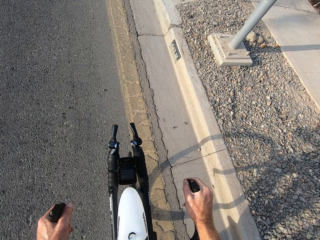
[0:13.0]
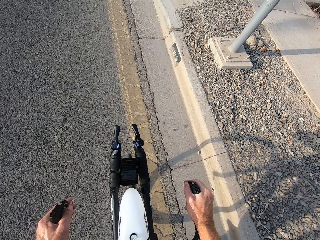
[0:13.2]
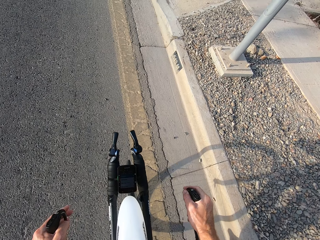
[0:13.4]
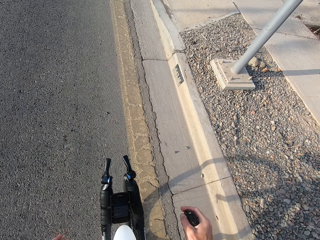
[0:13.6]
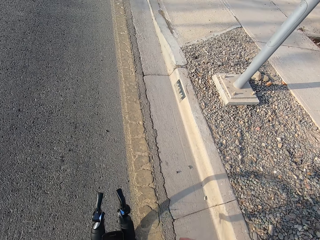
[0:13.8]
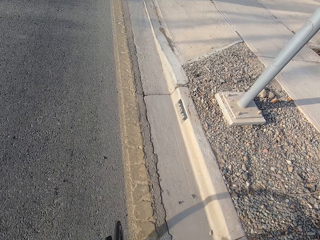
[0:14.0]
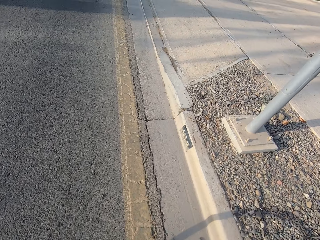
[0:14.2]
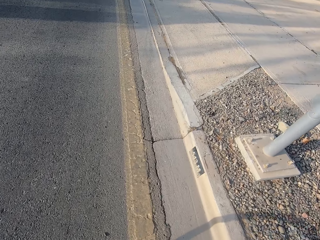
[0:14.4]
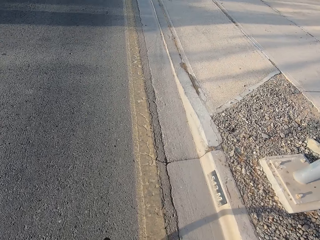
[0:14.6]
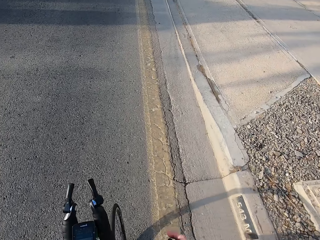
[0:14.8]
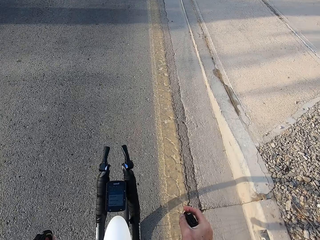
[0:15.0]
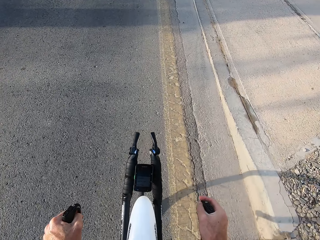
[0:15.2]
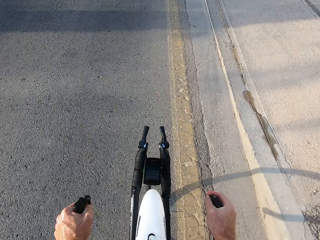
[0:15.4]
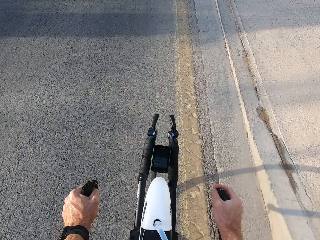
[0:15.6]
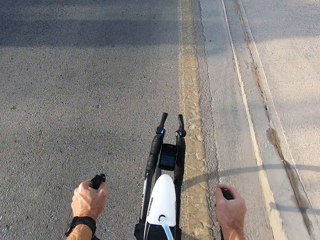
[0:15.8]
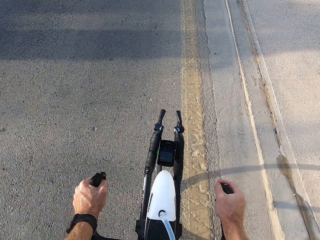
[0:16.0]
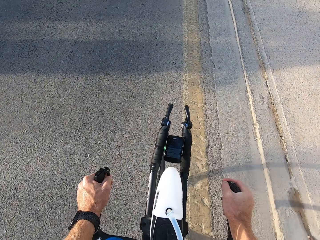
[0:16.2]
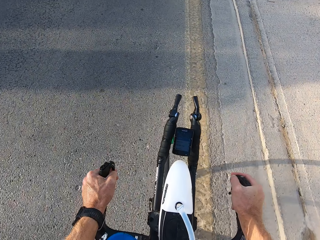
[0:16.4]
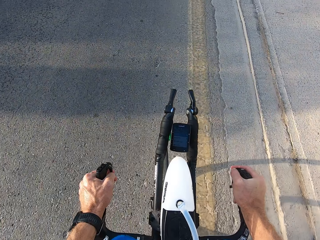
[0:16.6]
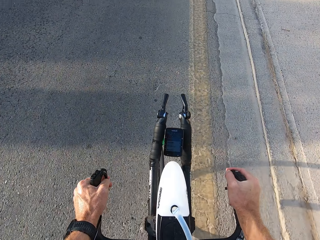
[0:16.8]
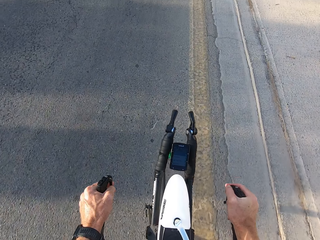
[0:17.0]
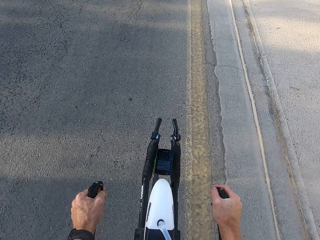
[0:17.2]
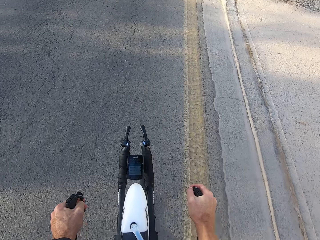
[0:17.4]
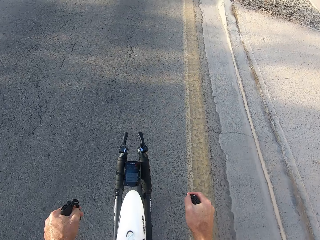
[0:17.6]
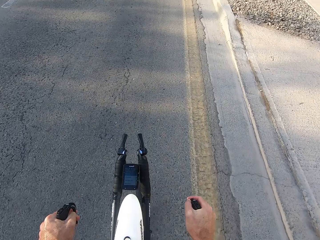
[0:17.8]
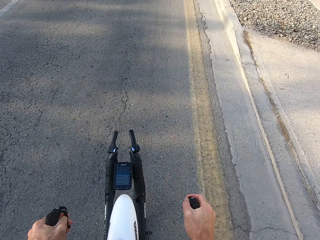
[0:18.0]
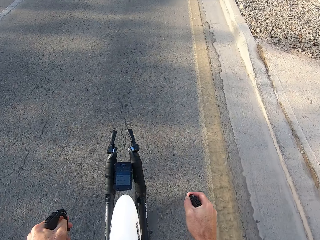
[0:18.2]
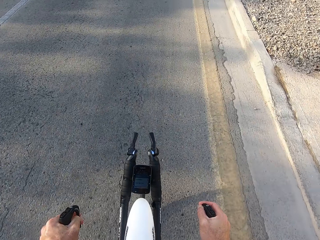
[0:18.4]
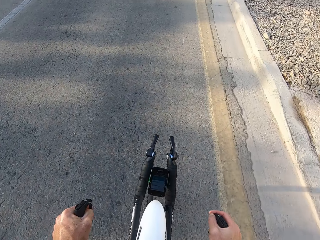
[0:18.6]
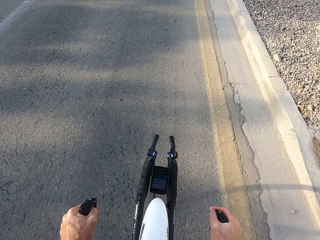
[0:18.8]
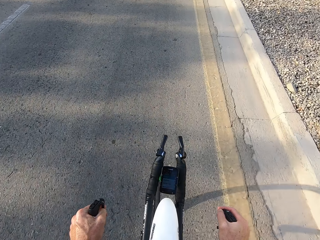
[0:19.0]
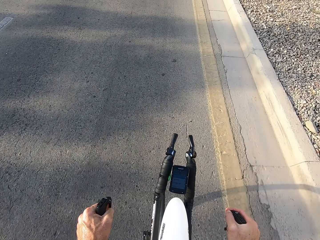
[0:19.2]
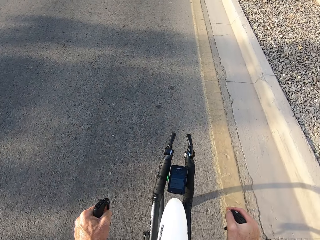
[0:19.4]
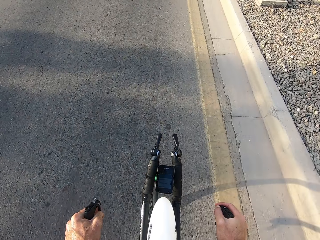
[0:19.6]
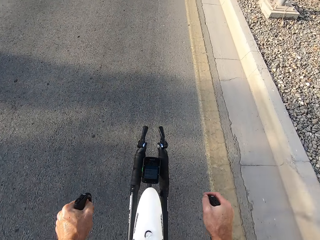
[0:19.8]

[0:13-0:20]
The camera wearer rides the bicycle along the road.

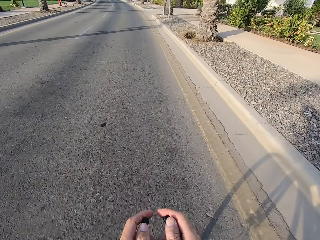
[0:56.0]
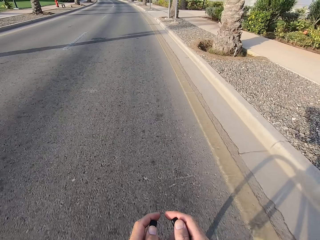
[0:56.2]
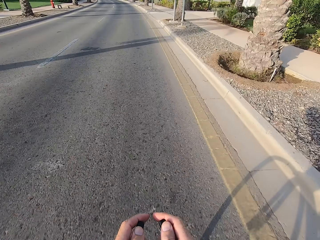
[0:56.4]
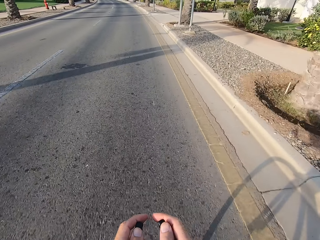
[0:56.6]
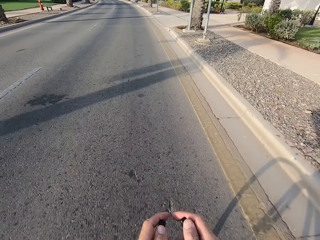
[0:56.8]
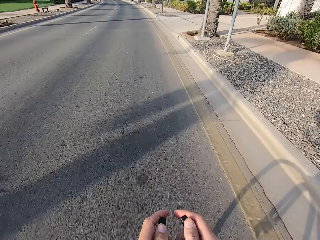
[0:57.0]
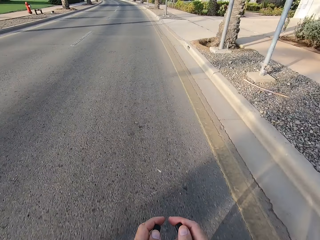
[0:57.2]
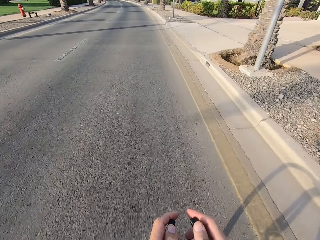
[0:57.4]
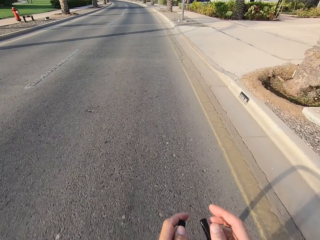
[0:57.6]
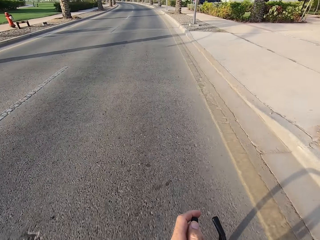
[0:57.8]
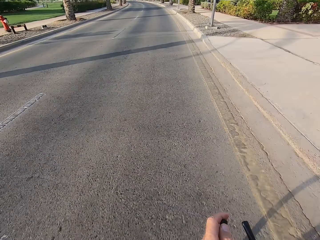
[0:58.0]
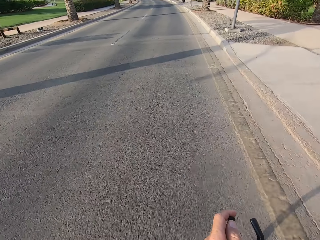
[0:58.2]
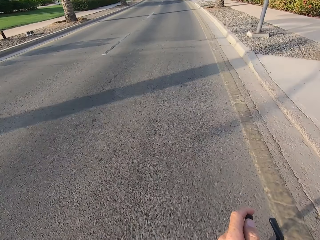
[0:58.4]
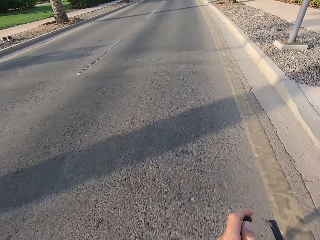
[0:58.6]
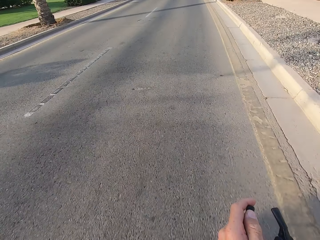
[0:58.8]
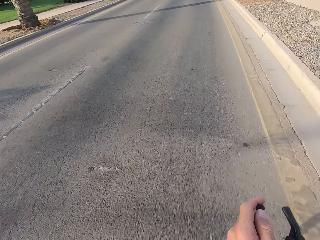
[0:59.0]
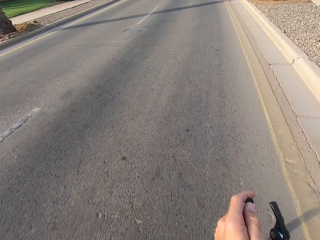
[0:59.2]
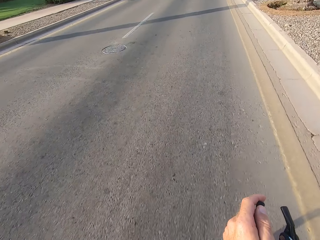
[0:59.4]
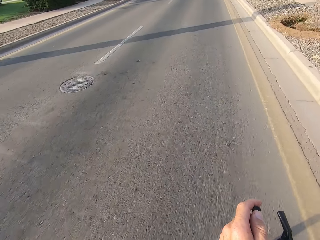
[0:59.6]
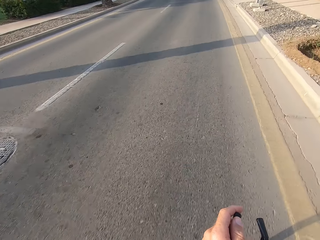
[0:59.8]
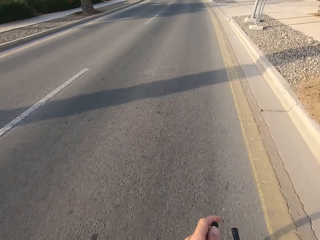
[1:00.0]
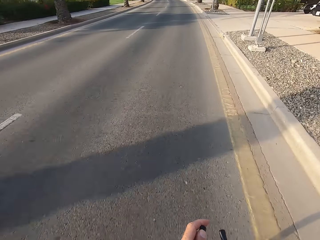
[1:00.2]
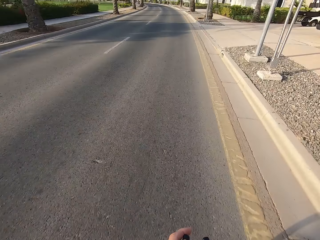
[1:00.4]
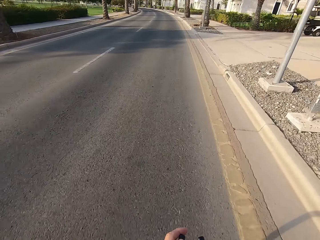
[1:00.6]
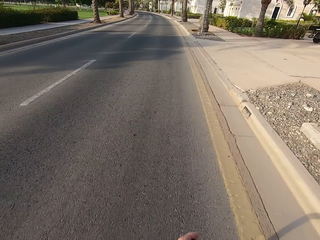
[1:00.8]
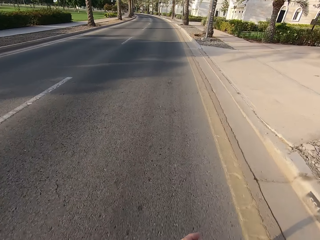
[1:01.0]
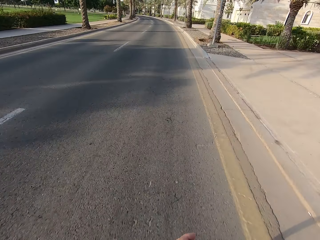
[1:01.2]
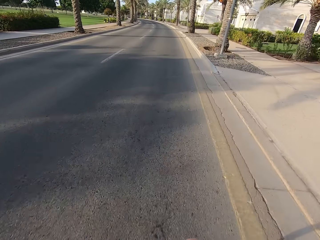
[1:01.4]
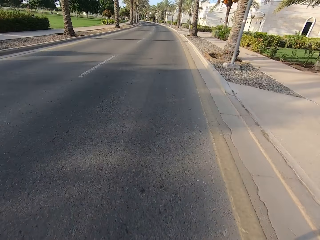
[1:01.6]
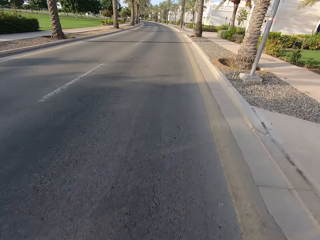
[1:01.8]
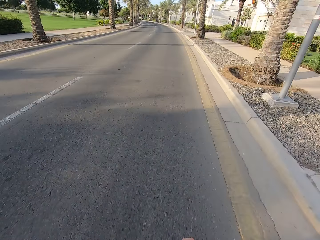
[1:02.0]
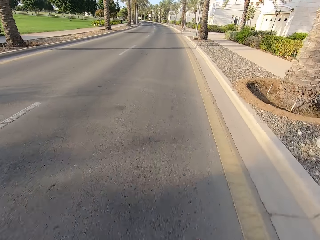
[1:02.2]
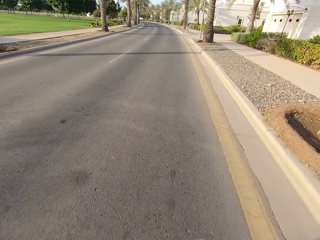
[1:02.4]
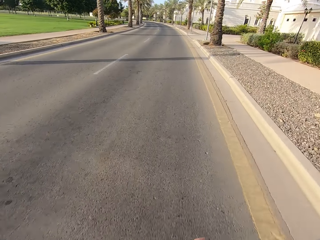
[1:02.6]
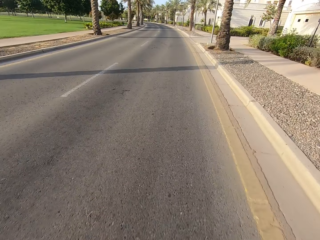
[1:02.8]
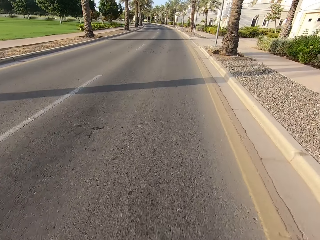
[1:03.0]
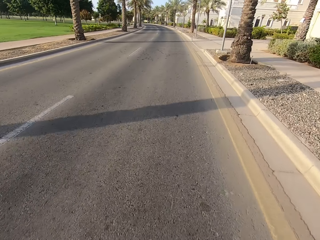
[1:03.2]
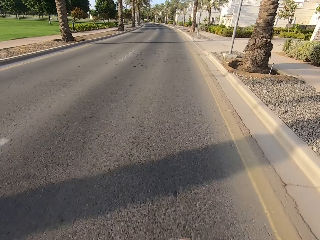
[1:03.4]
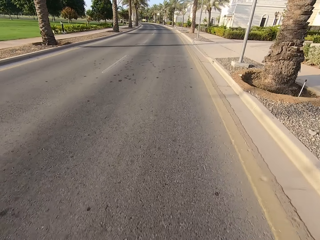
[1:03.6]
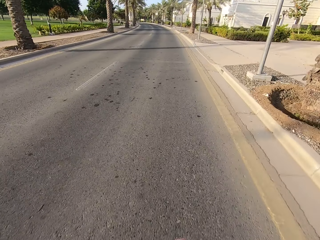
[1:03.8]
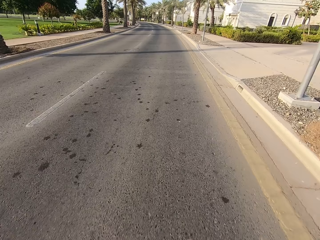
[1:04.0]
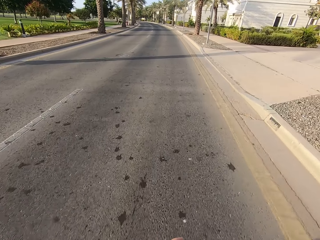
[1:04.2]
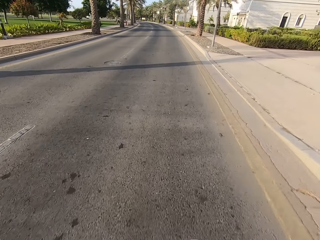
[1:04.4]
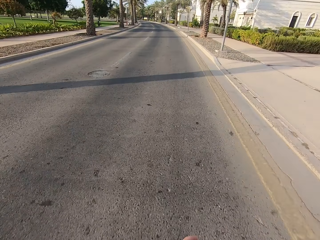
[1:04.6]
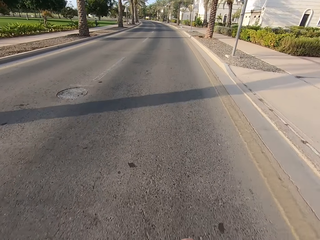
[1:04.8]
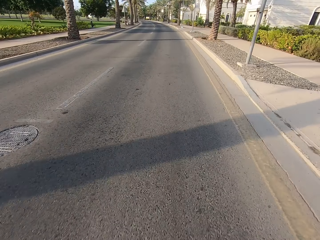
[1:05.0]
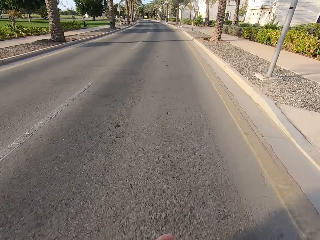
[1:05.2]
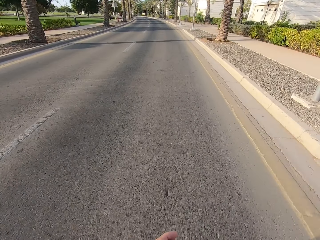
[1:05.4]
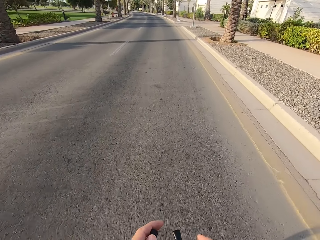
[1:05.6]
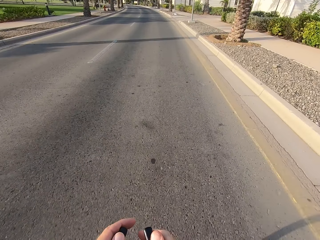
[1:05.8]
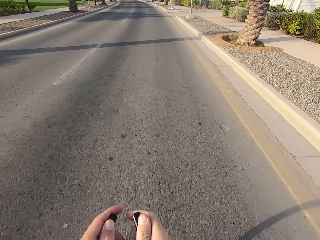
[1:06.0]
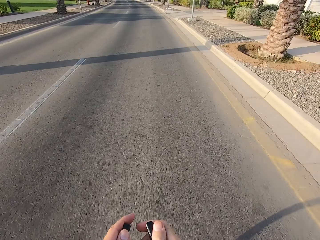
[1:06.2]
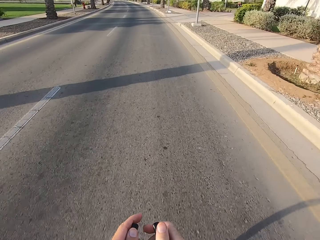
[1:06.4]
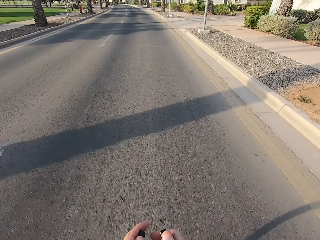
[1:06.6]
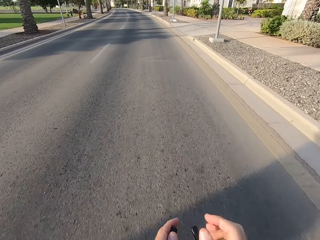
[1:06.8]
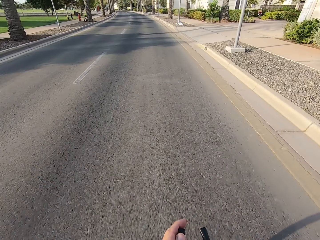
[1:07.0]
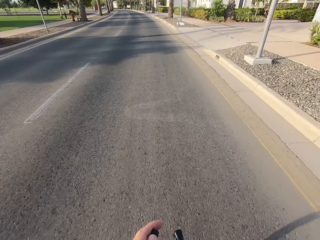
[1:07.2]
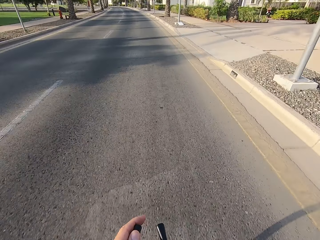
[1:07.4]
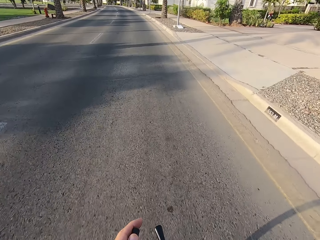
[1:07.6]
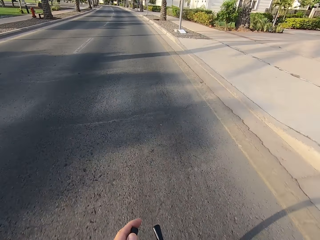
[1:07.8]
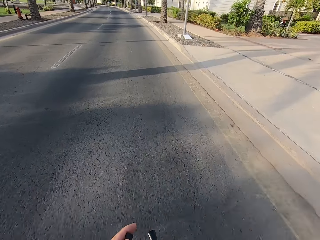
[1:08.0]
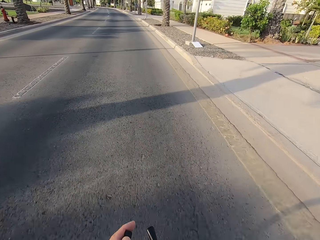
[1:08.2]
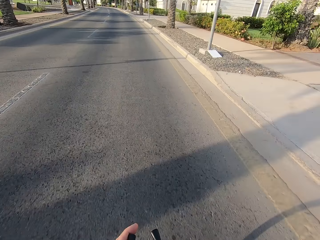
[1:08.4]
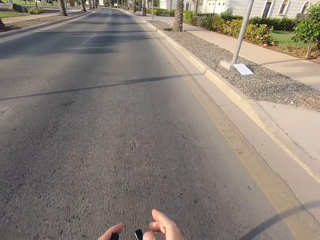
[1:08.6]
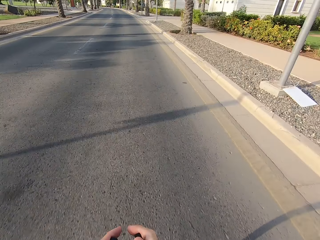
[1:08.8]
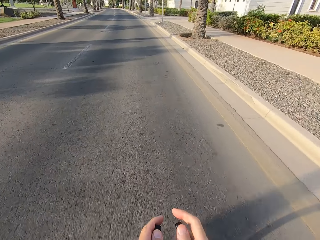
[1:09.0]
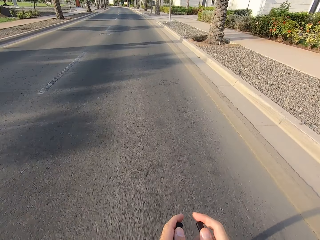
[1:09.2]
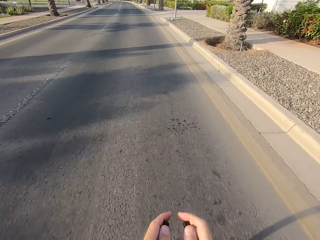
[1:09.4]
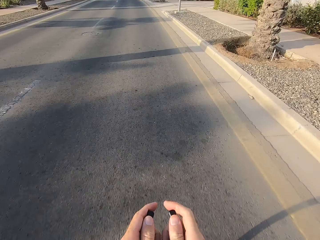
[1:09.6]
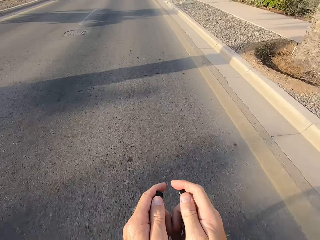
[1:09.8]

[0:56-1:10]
The camera wearer releases the bicycle handle. They hold the bicycle handle.
